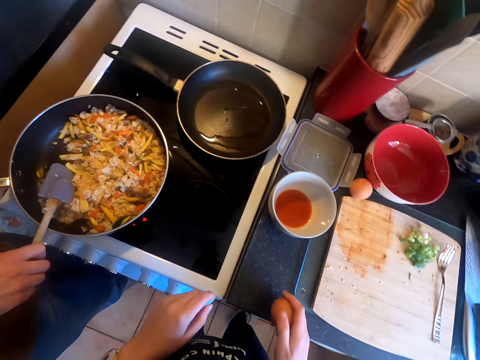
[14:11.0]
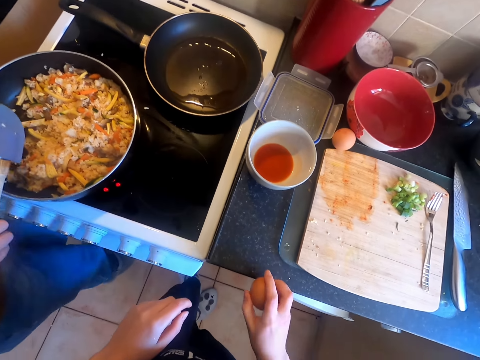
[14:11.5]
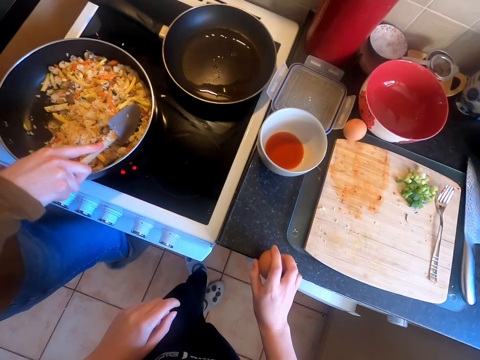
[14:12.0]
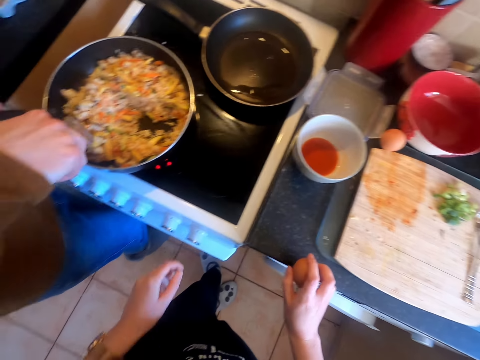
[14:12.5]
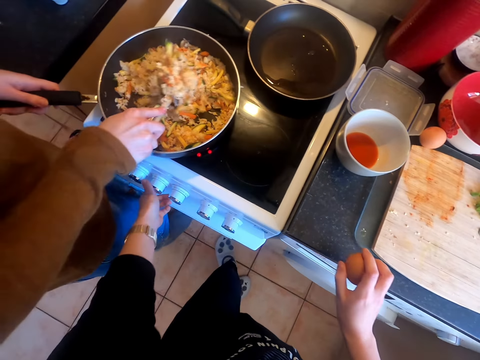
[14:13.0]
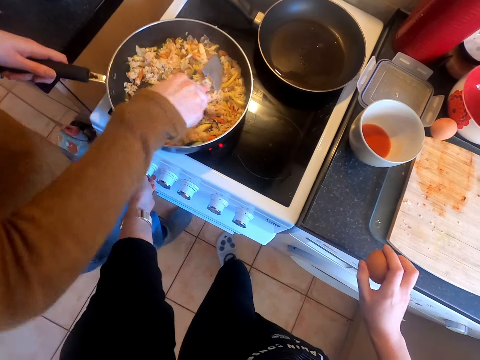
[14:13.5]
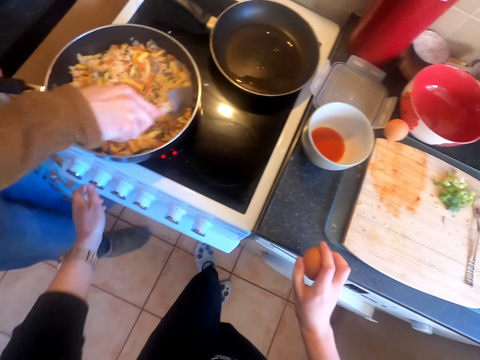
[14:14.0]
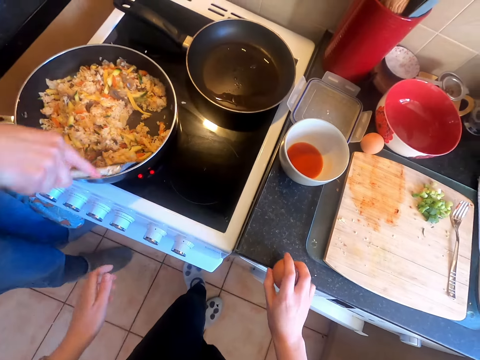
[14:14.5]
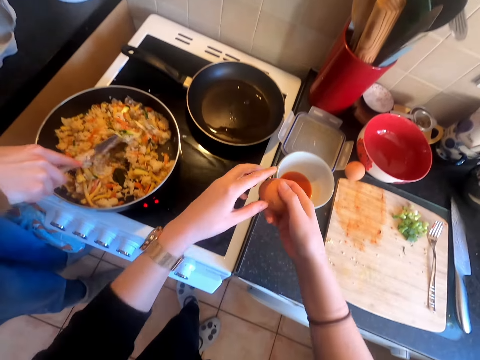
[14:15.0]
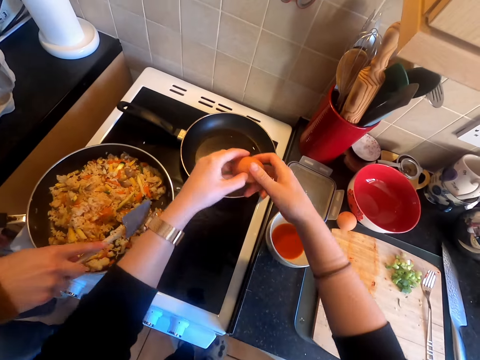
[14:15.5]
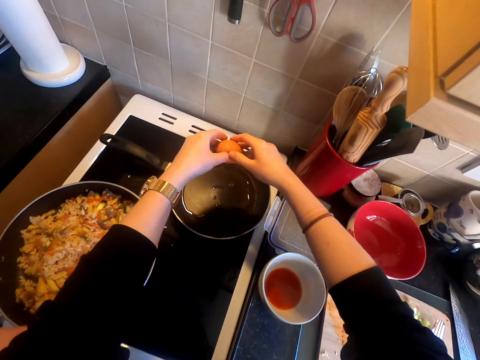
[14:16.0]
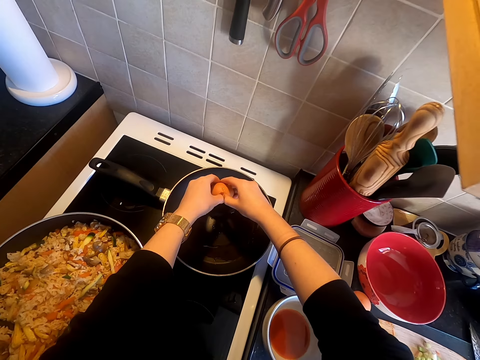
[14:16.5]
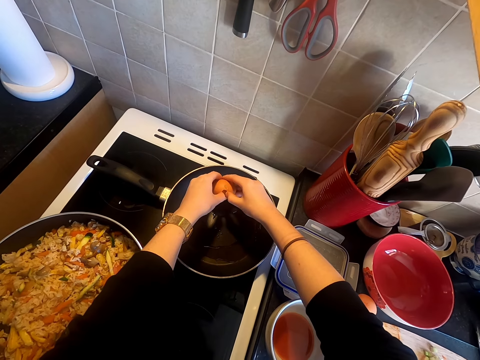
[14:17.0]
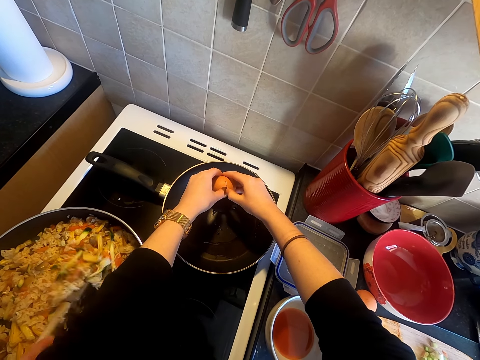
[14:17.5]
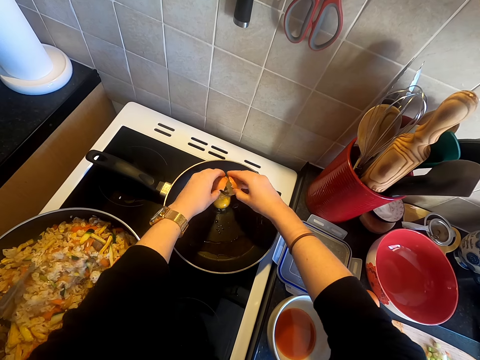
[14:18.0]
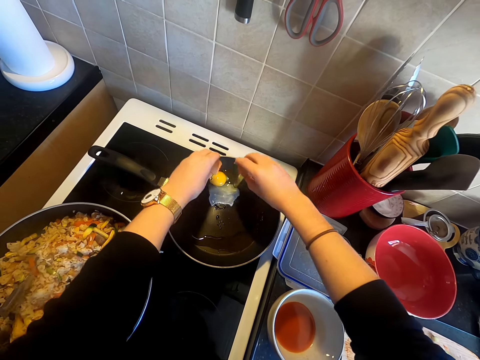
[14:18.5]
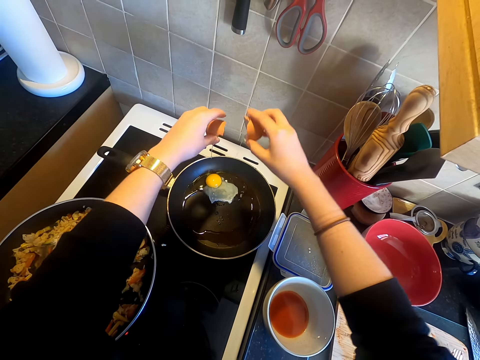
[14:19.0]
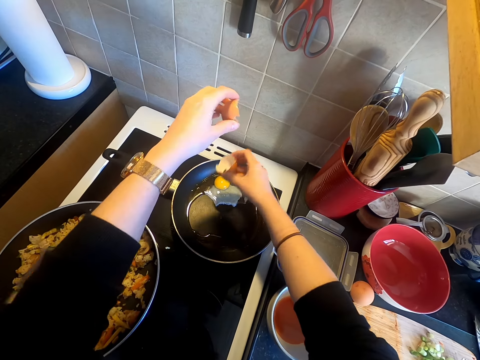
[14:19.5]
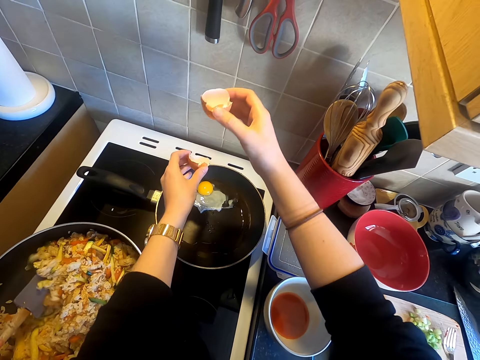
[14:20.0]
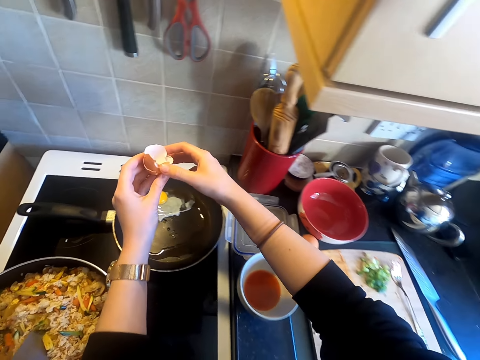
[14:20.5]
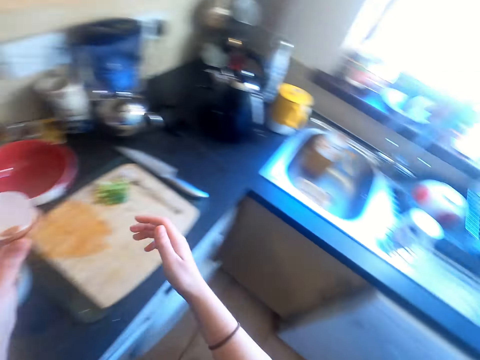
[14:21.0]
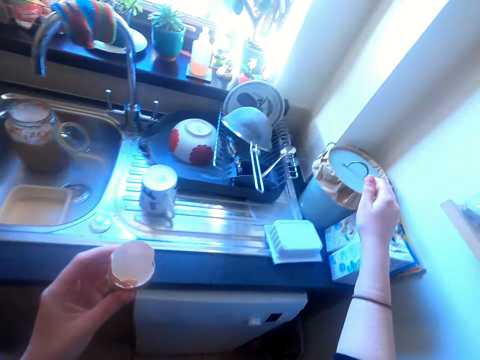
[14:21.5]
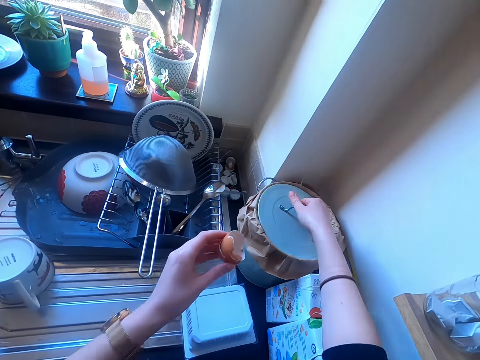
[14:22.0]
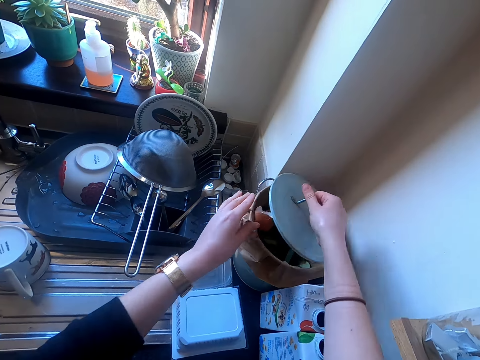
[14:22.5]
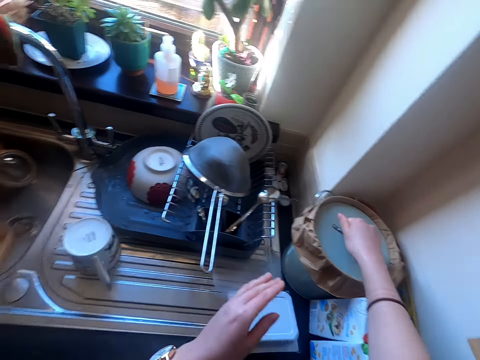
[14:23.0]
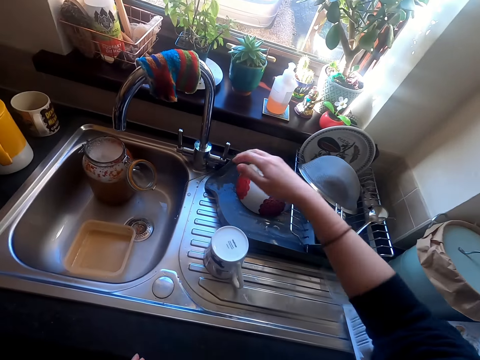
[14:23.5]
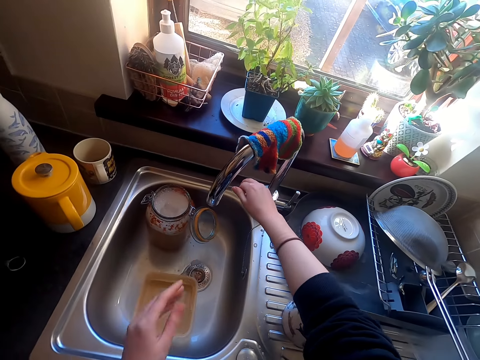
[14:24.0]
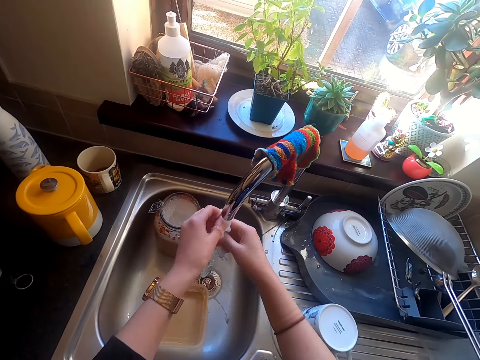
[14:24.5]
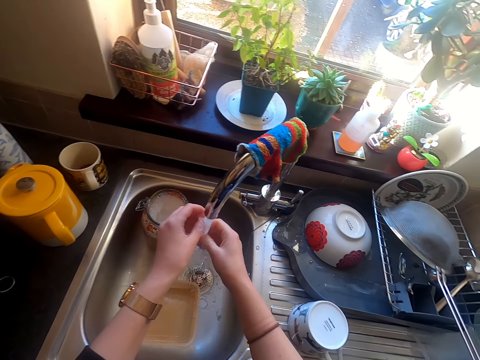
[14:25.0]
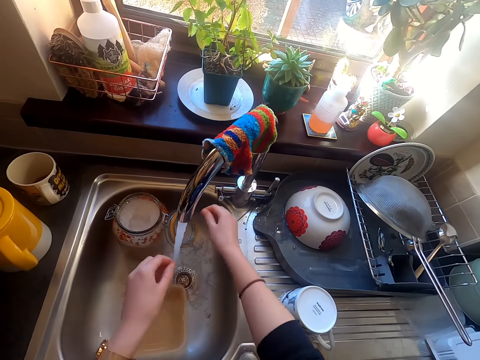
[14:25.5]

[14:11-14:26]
The camera wearer breaks the egg on the counter. They rotate the burner control knob. They break the egg in the cooking pan. They put the egg in the frying pan. They walk around. They lift the dustbin lid. They put the egg shells in the dustbin. They close the dustbin. They turn on the sink tap. They wash the hands.

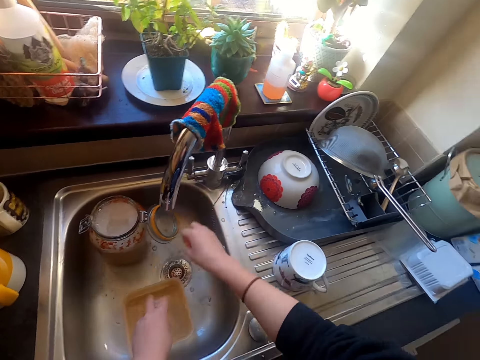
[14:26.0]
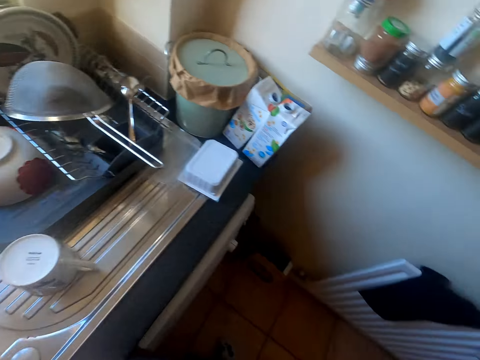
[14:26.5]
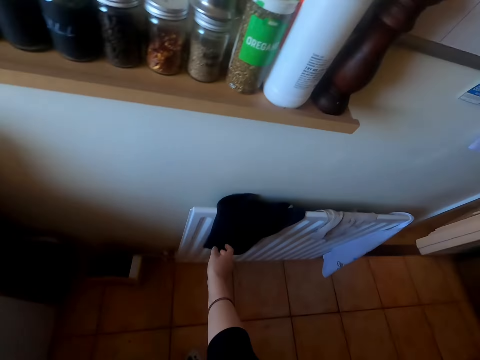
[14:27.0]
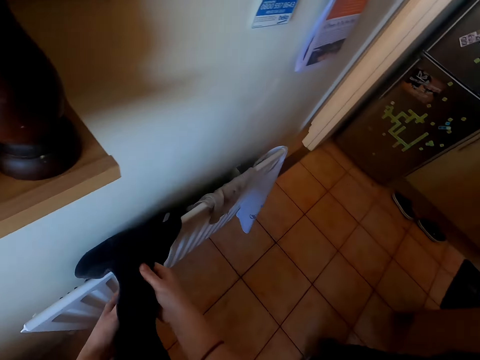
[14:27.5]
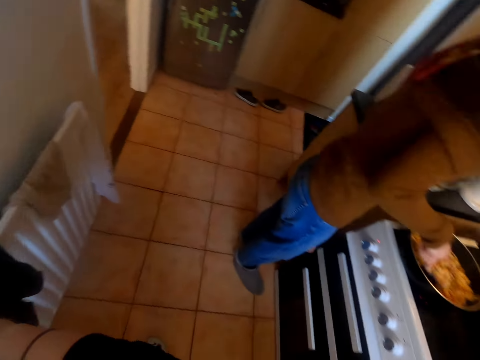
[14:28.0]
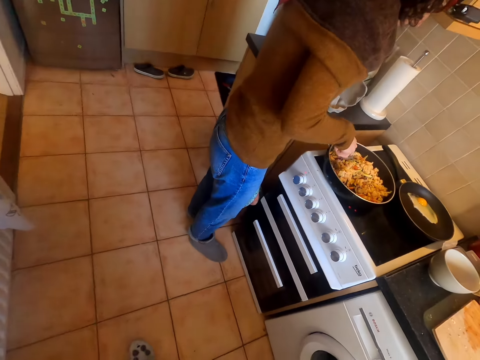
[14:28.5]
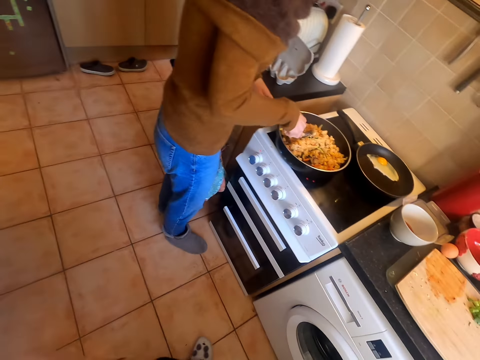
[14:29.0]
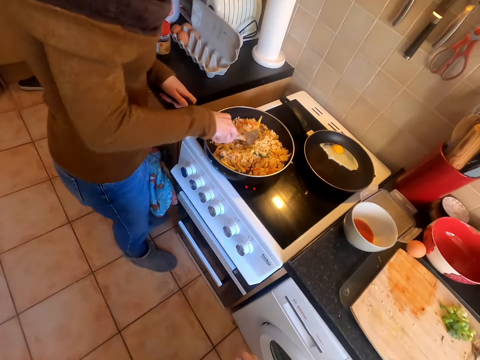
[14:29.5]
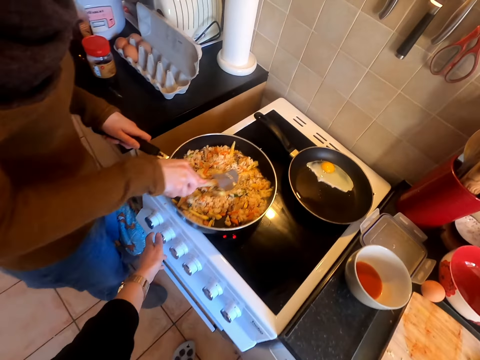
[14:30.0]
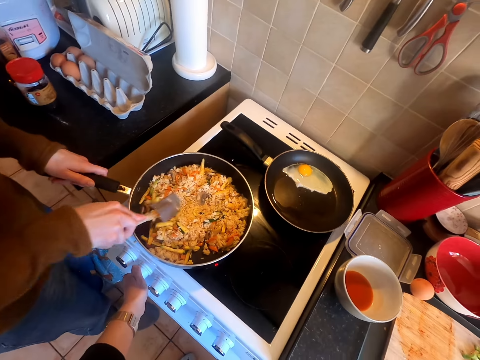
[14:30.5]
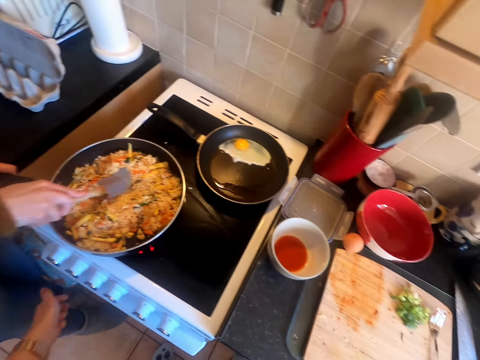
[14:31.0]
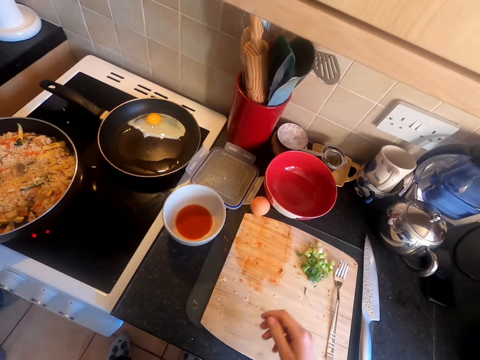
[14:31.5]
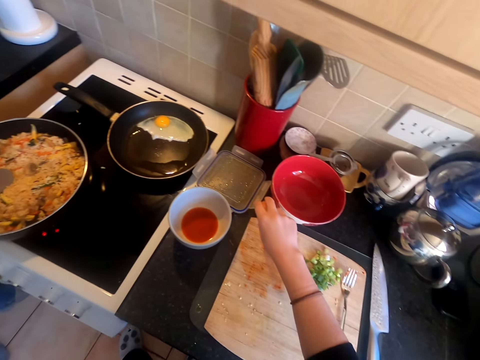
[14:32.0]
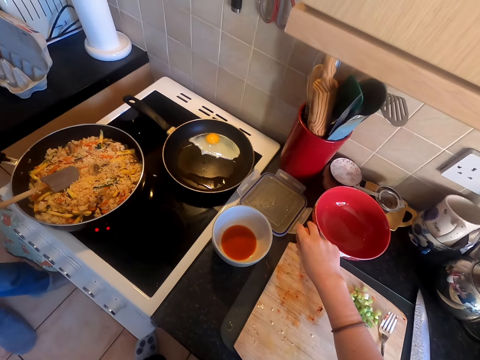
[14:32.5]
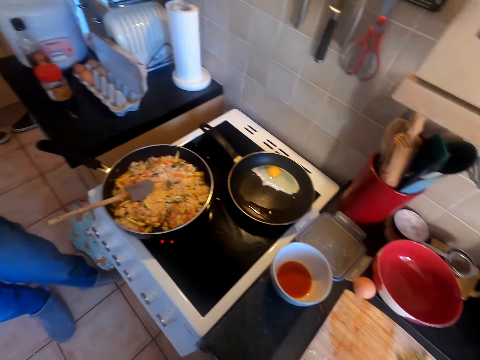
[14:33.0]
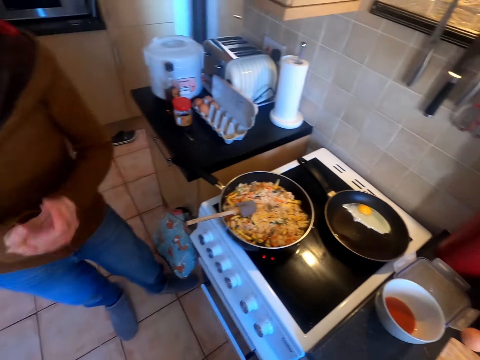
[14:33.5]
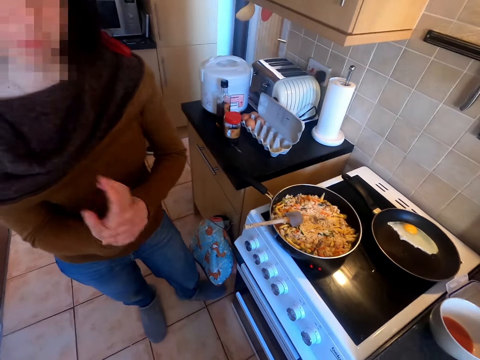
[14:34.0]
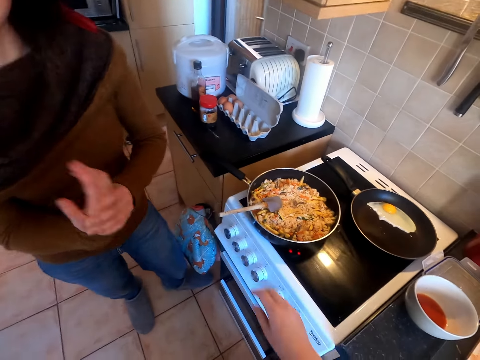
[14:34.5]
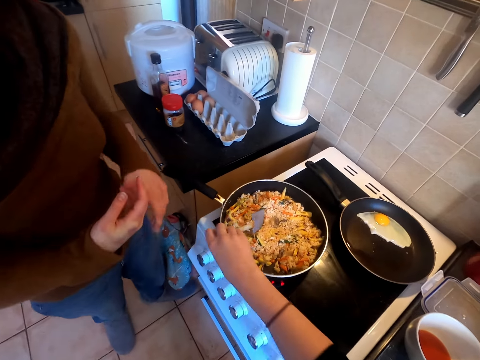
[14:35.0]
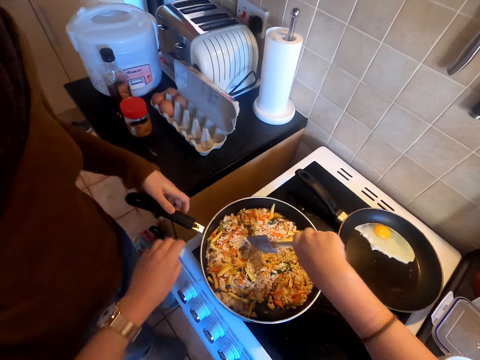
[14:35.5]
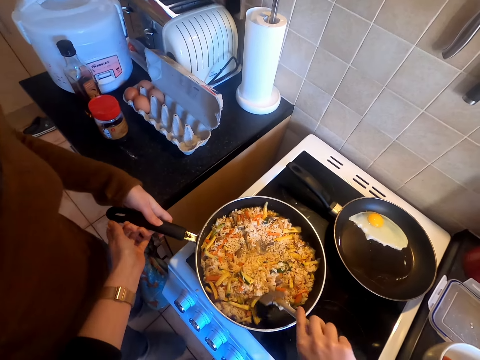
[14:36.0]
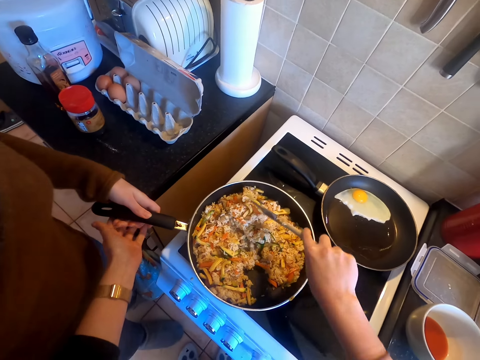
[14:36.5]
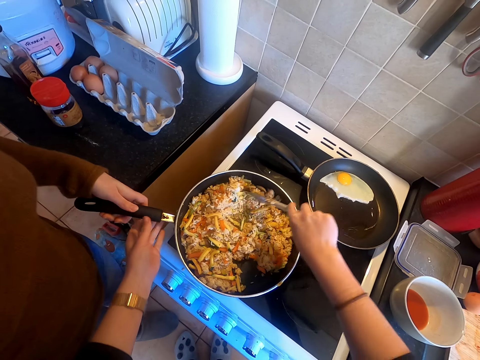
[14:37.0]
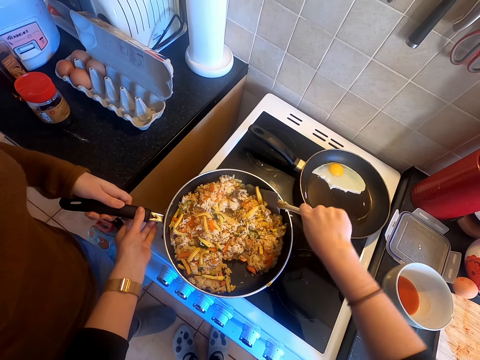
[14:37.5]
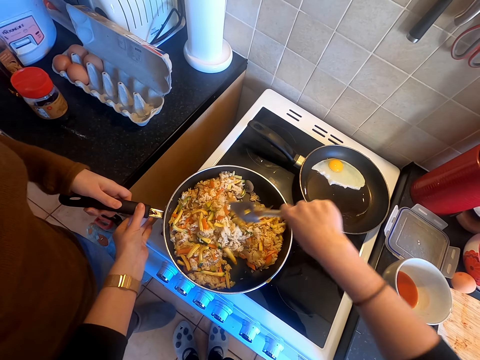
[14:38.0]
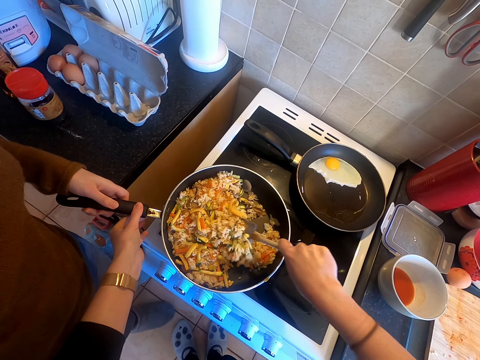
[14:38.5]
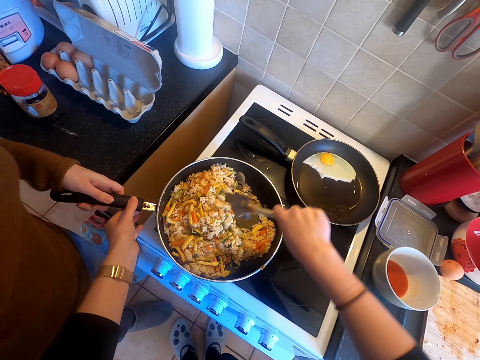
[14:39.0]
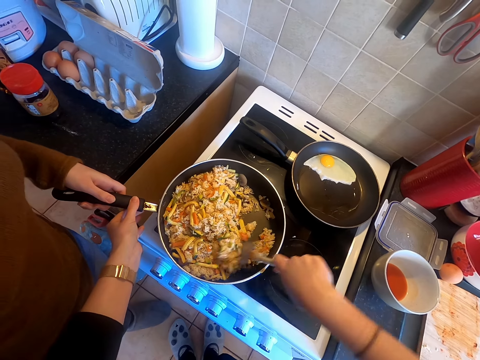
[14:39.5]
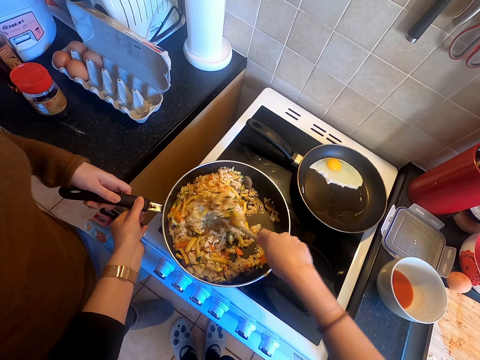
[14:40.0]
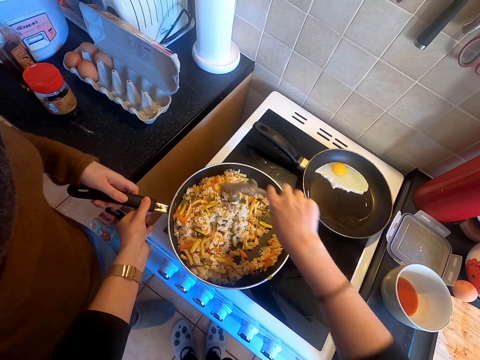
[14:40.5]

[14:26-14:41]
The camera wearer turns off the sink tap. They walk around. They wipe the hands with the towel. They look around and walk around. They operate the cooker. They rotate the burner control knob. They touch an egg. They pick up the egg. They look at a lady. They turn the food. They stir the food in a frying pan.
